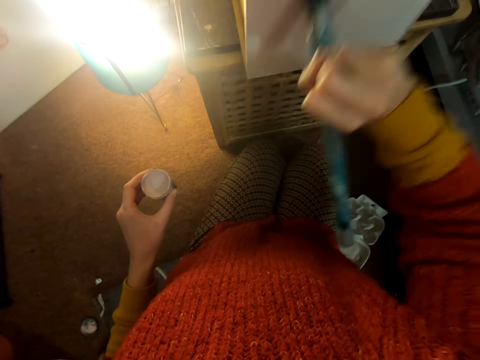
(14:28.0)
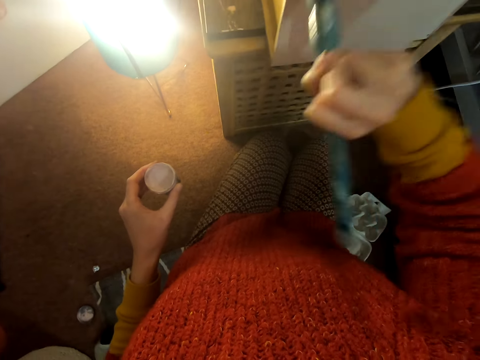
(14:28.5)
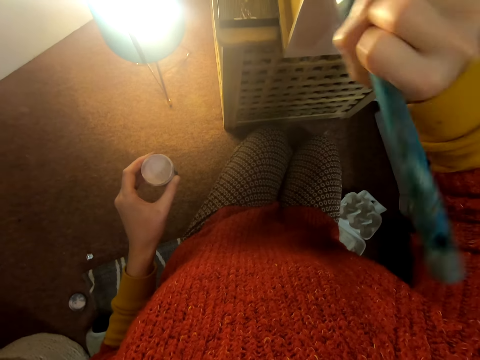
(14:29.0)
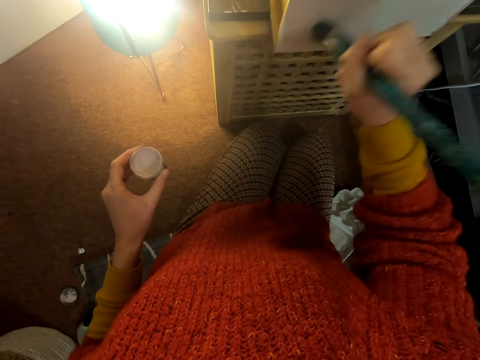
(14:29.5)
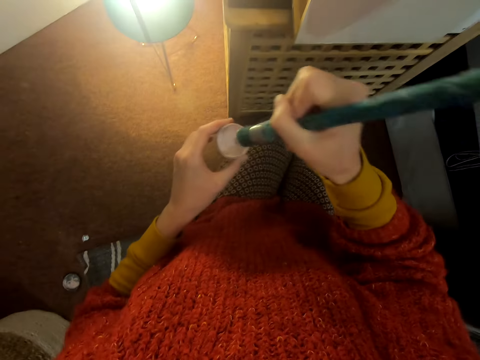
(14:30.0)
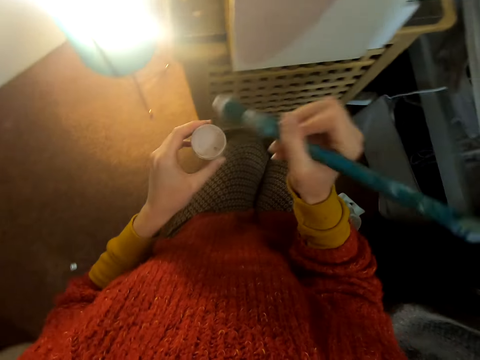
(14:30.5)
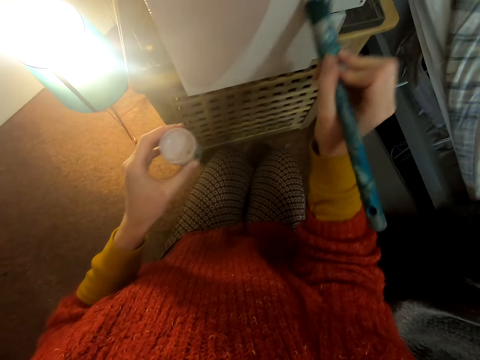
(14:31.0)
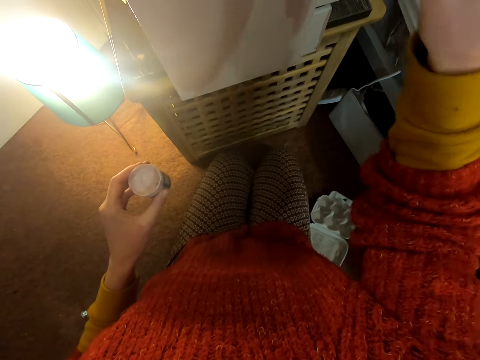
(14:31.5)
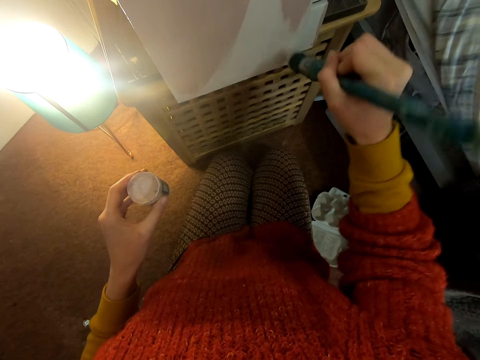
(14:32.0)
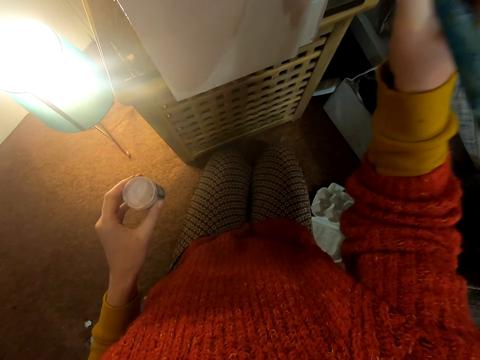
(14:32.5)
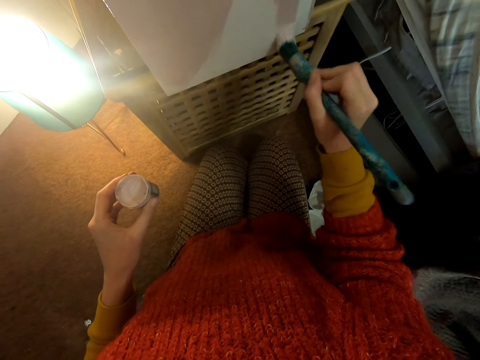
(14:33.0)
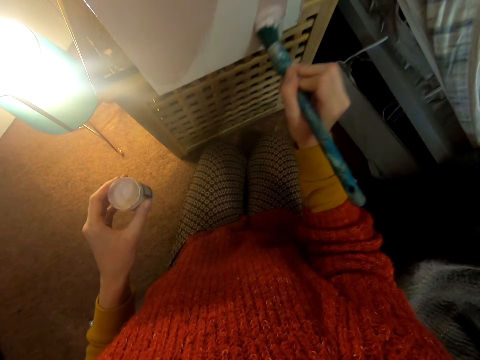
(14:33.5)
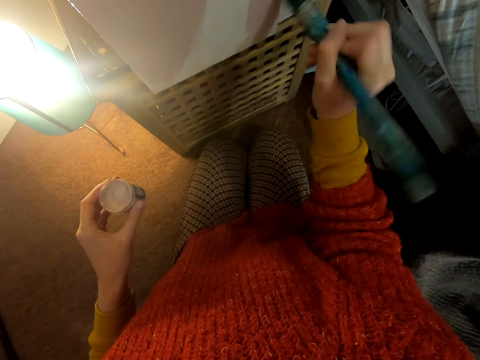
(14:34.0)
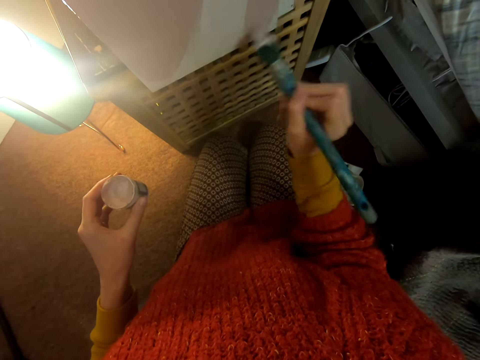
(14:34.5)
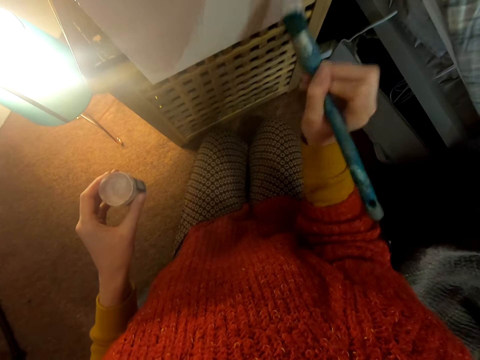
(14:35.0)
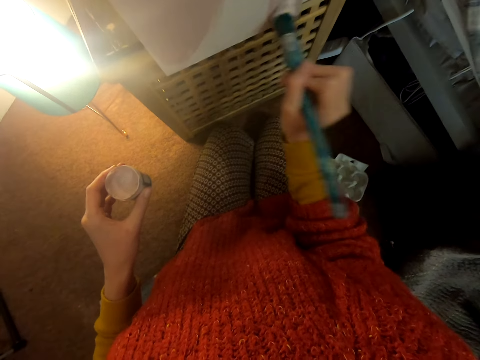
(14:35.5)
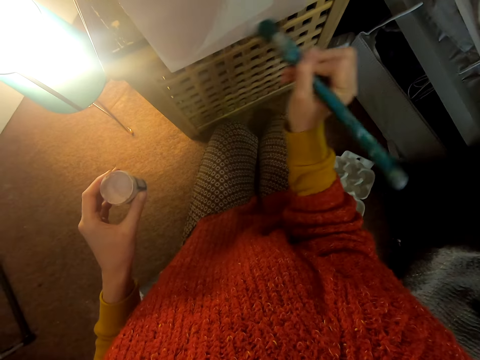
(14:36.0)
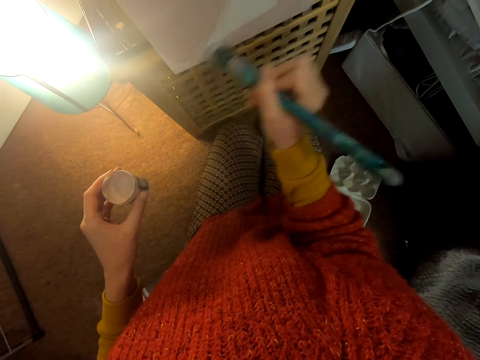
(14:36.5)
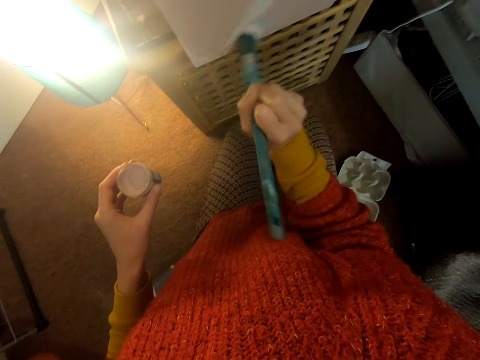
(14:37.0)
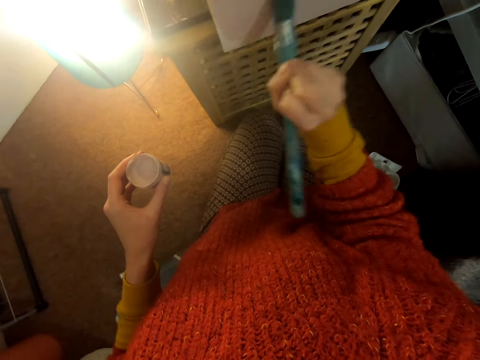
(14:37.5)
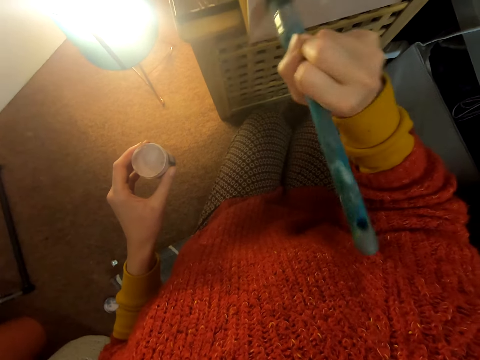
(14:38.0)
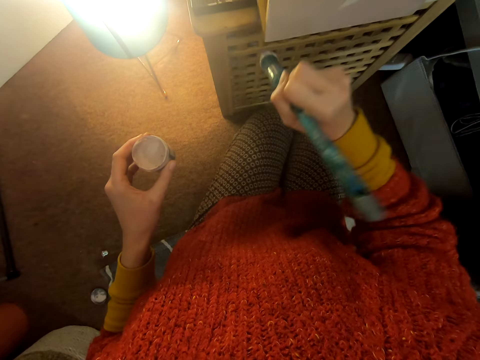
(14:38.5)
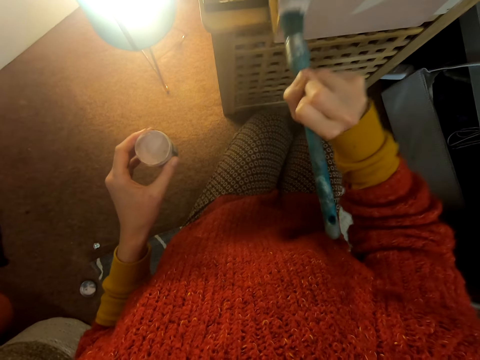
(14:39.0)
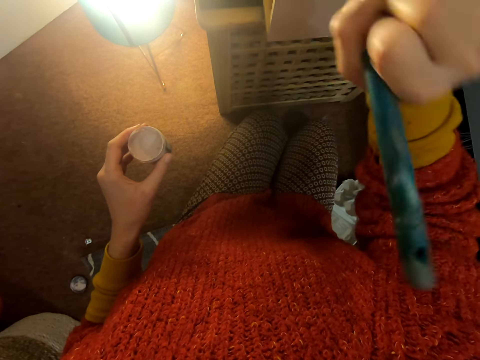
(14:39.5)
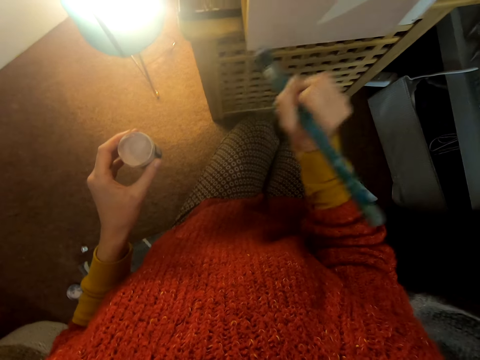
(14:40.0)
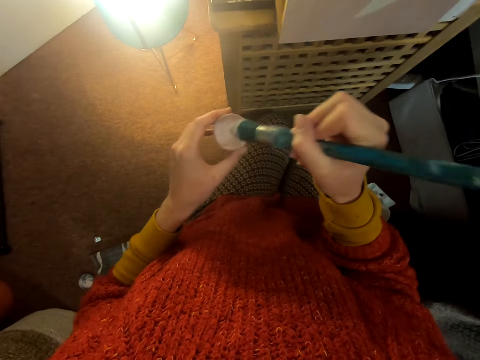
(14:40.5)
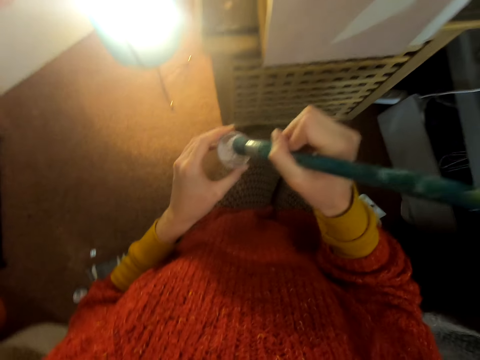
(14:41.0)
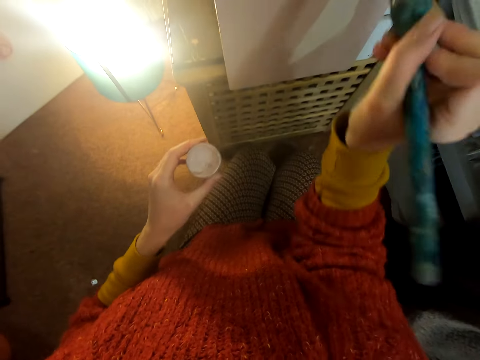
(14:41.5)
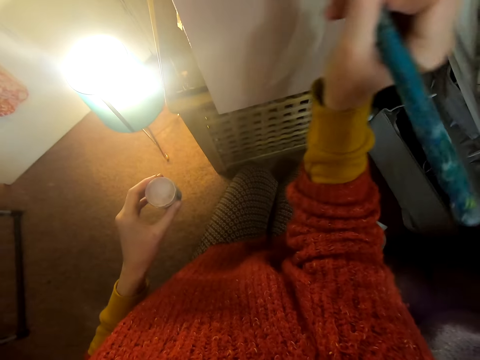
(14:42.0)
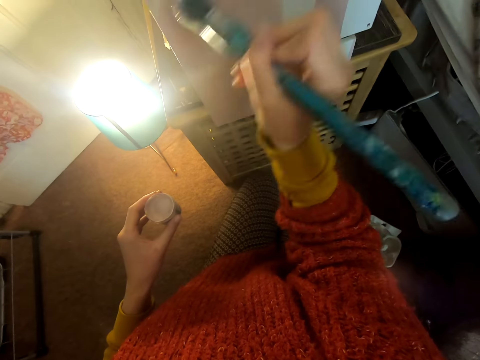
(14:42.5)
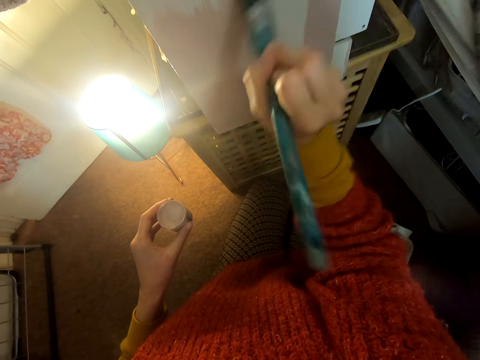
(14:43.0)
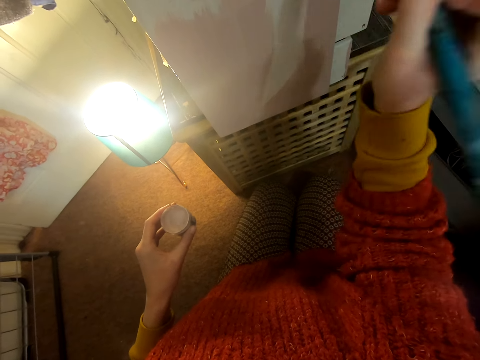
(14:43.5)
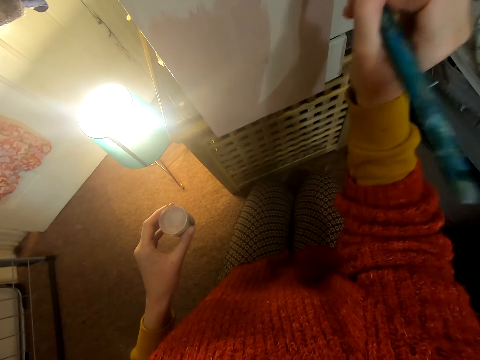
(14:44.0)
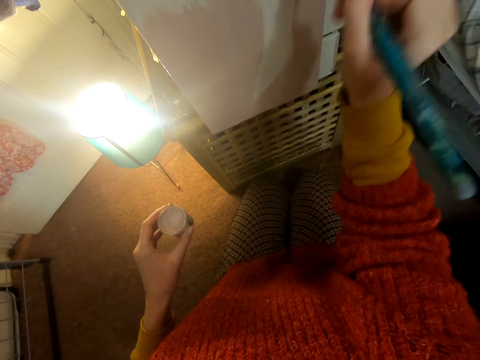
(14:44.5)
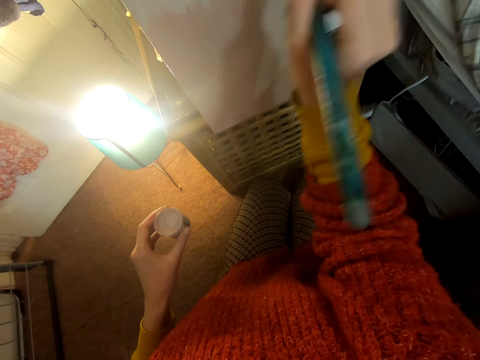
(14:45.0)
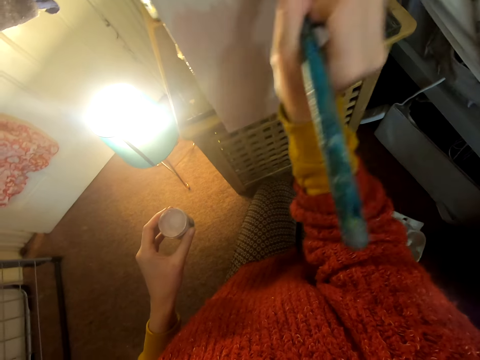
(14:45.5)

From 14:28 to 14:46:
The camera wearer dips the brush inside the container of paint. They lift the brush and paint the chest of drawers. They dip the brush inside the container of paint, lift the brush, and paint the chest of drawers.

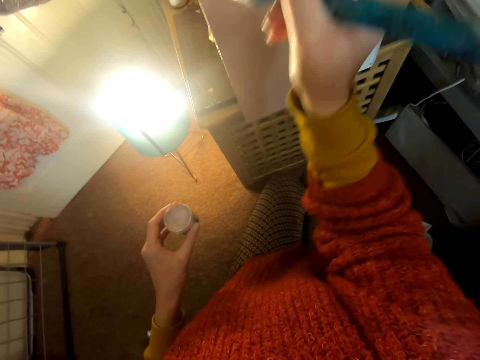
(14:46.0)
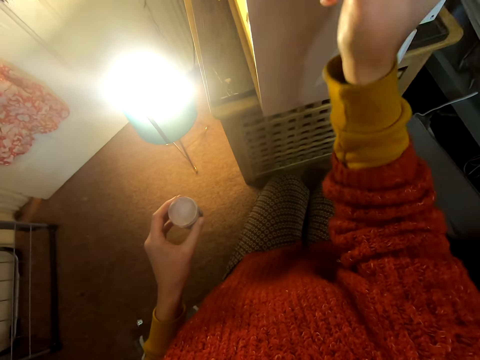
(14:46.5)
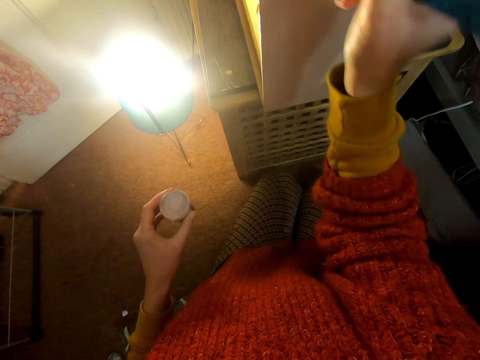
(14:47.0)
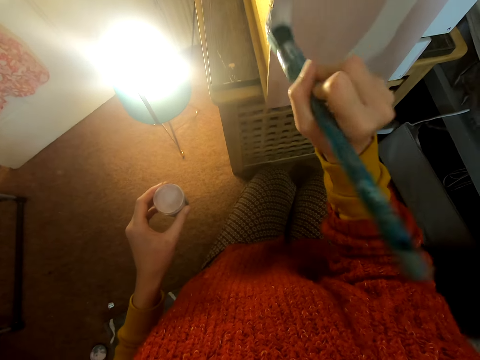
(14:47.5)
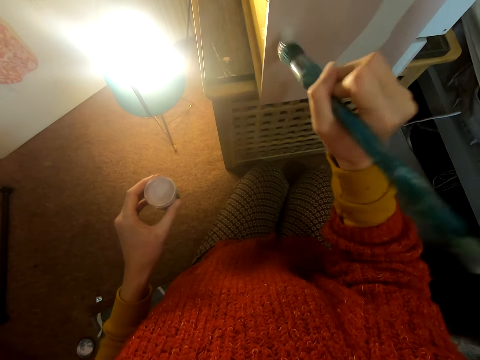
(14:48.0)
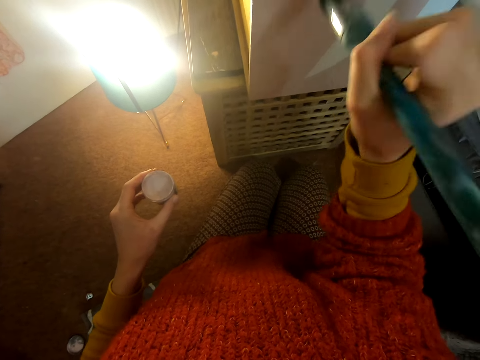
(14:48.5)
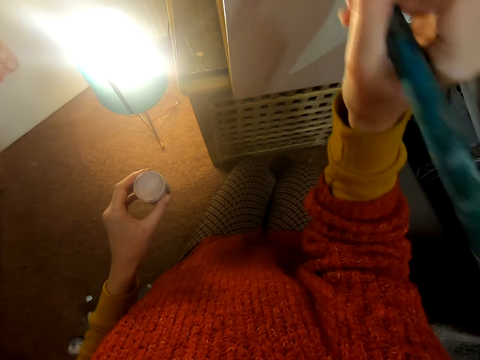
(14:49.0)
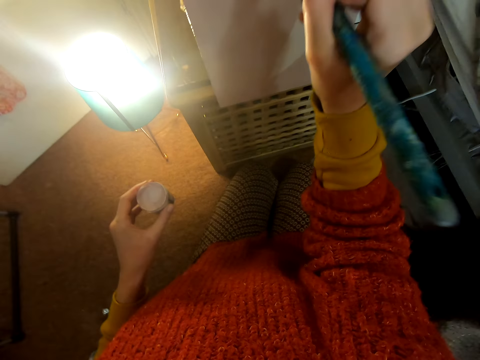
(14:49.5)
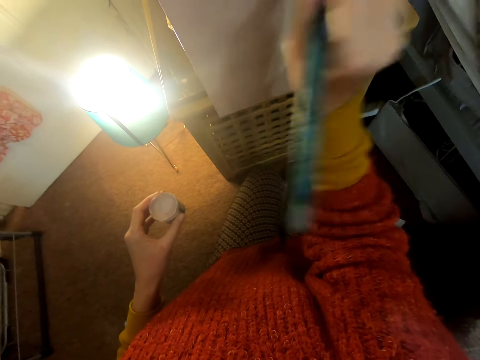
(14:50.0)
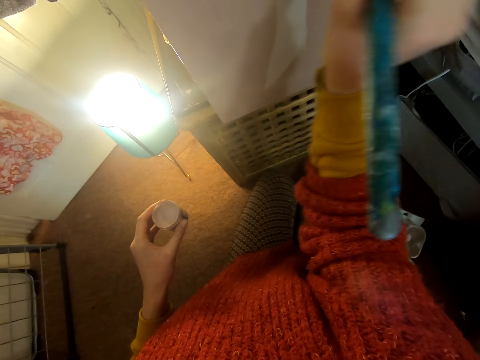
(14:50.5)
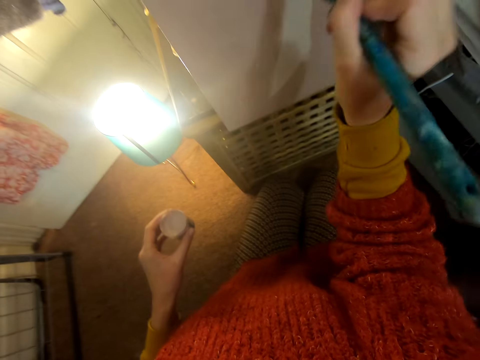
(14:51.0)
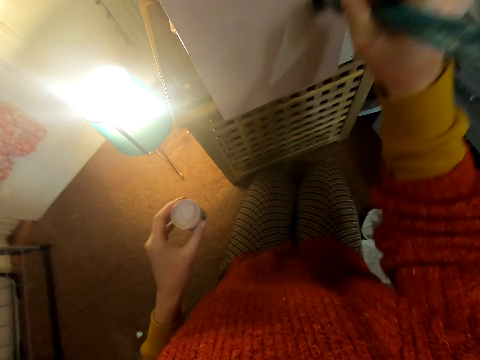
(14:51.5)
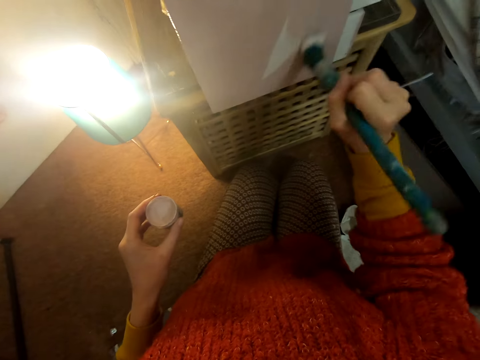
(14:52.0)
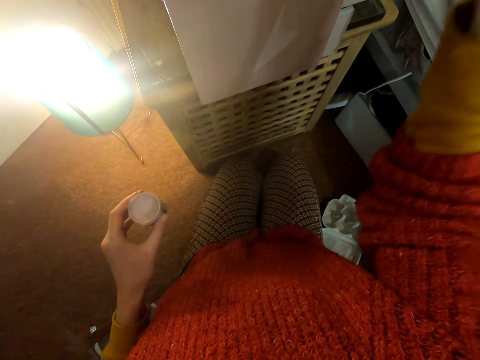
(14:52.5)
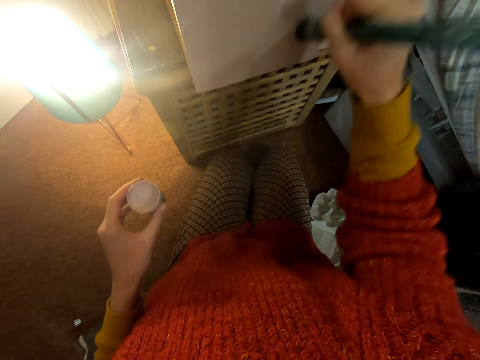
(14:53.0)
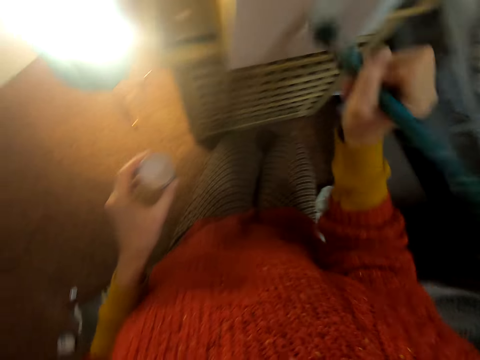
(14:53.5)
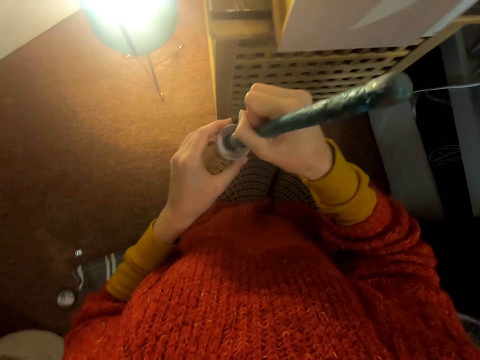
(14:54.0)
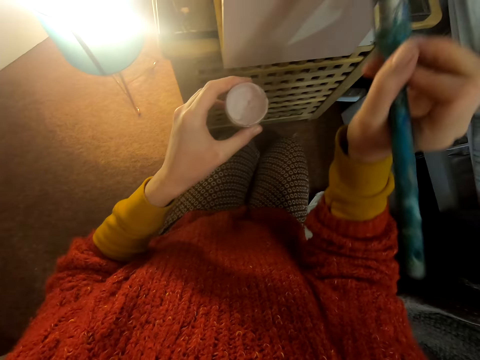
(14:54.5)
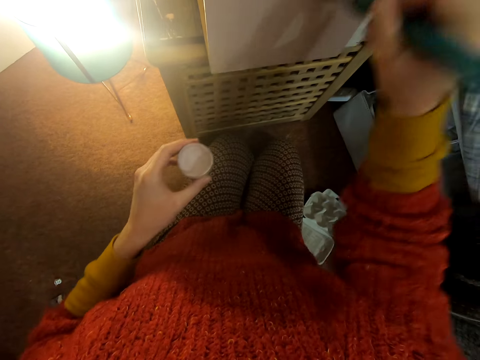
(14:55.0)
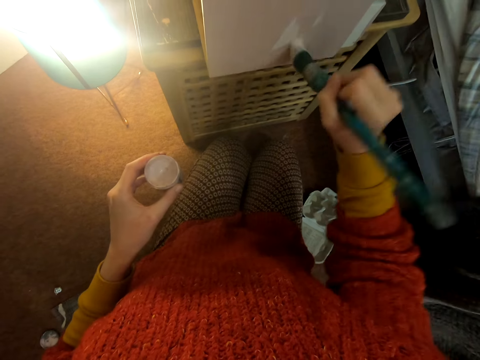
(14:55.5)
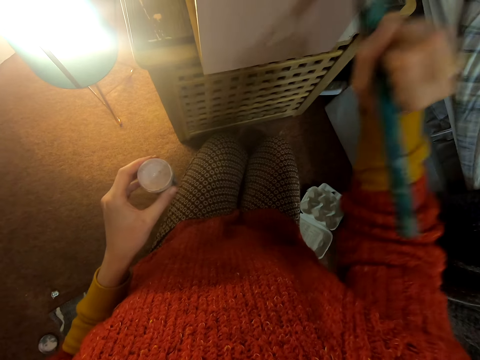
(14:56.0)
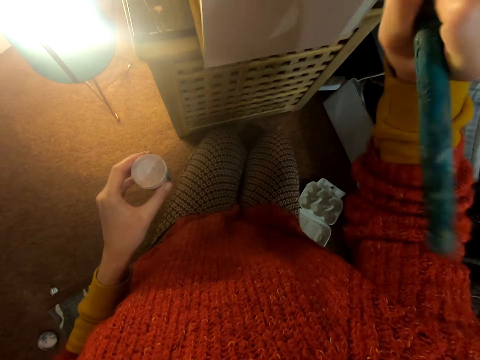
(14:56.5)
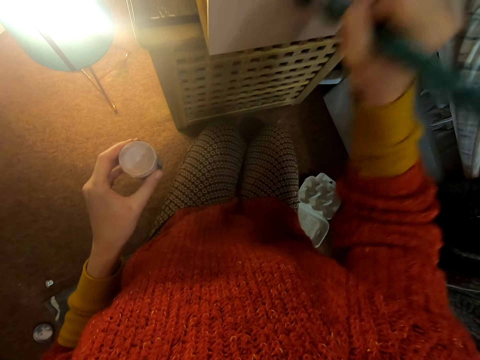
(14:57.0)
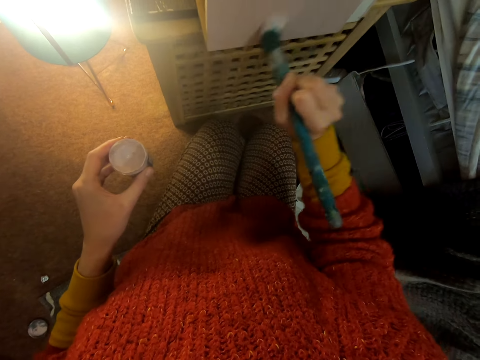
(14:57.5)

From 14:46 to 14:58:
The camera wearer dips the brush inside the container of paint. They lift the brush and paint the chest of drawers.
